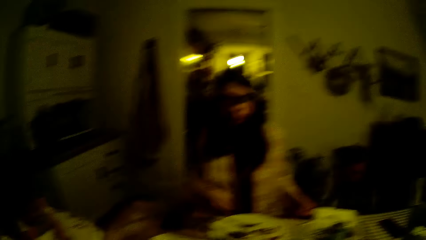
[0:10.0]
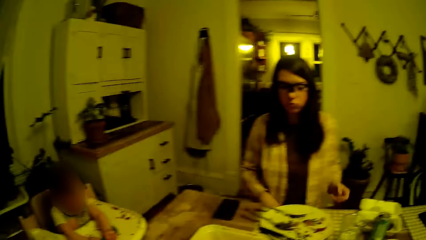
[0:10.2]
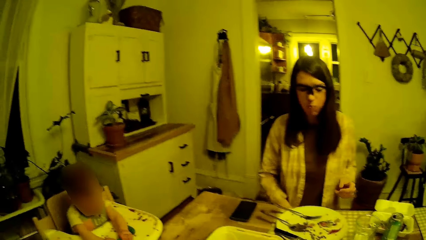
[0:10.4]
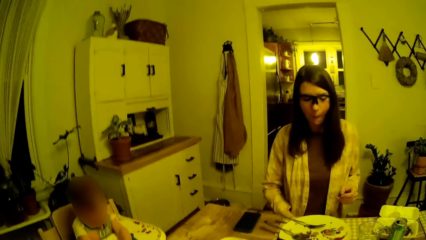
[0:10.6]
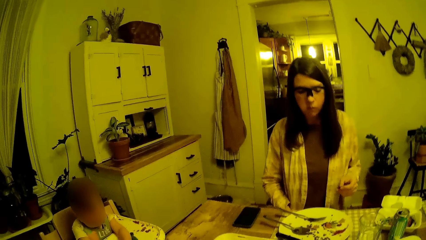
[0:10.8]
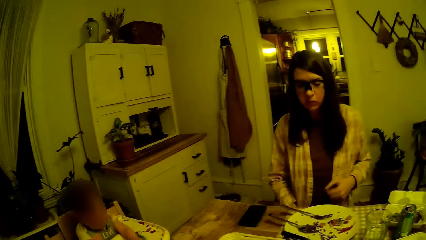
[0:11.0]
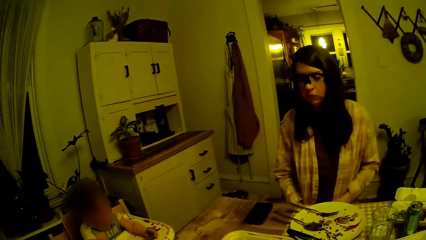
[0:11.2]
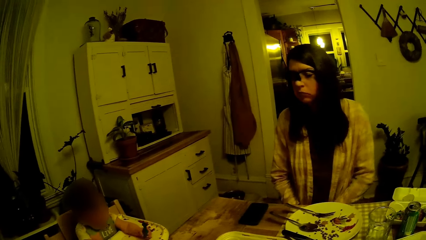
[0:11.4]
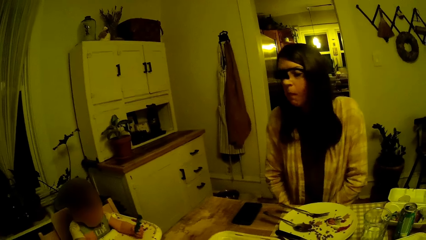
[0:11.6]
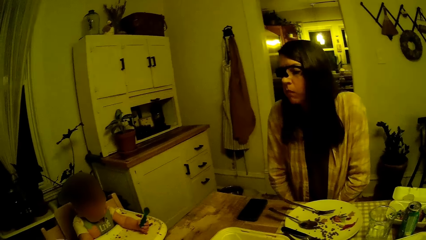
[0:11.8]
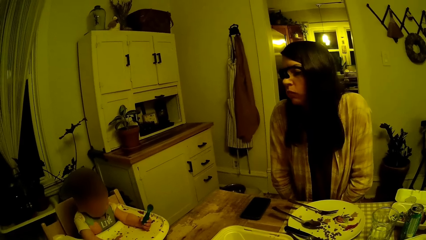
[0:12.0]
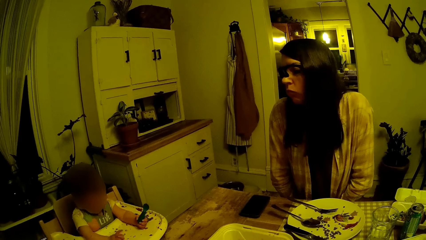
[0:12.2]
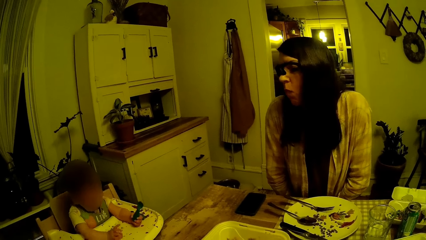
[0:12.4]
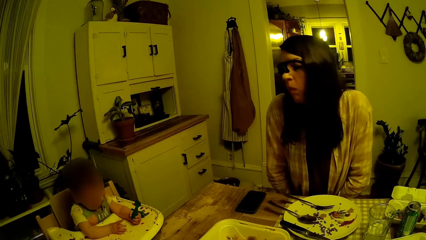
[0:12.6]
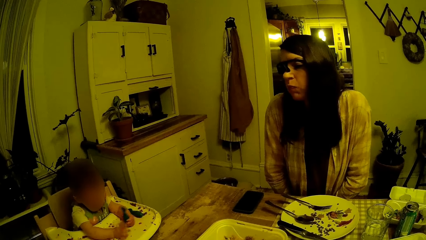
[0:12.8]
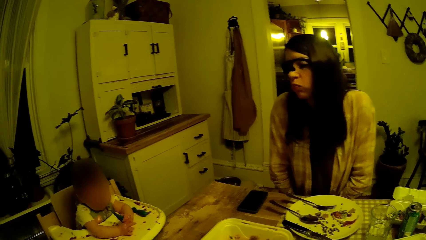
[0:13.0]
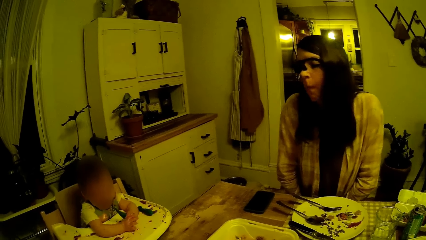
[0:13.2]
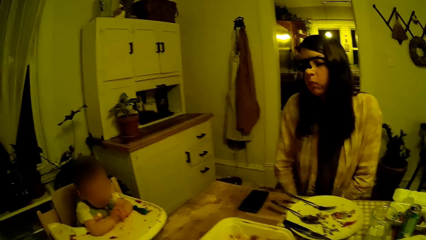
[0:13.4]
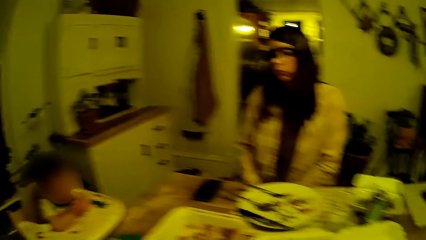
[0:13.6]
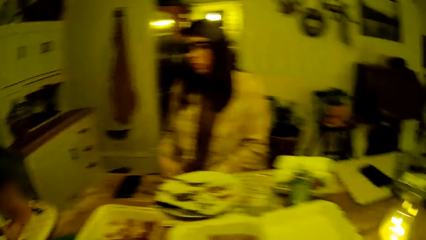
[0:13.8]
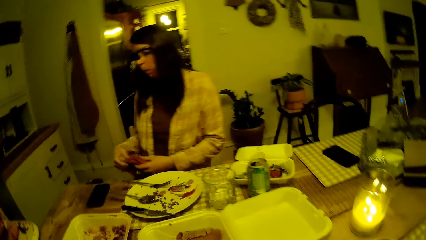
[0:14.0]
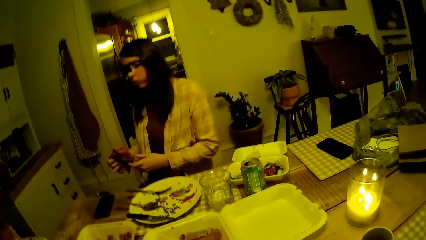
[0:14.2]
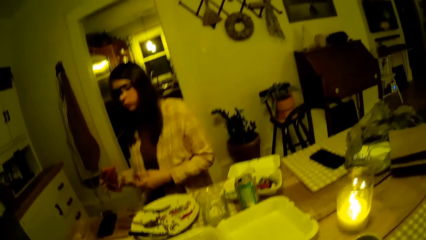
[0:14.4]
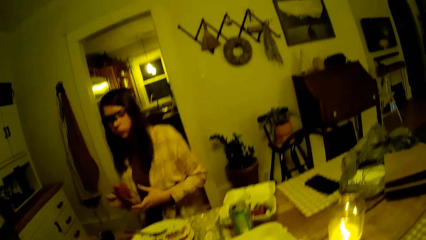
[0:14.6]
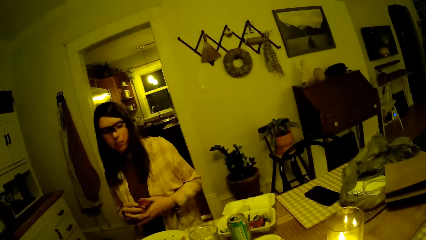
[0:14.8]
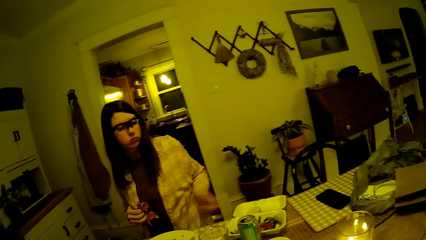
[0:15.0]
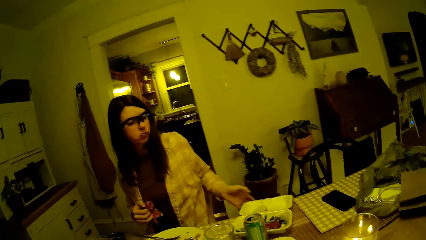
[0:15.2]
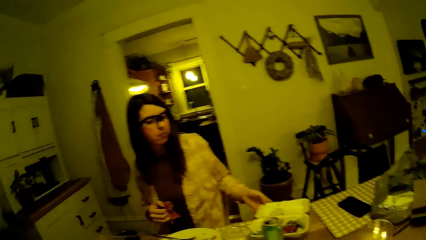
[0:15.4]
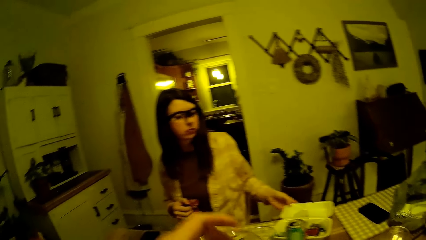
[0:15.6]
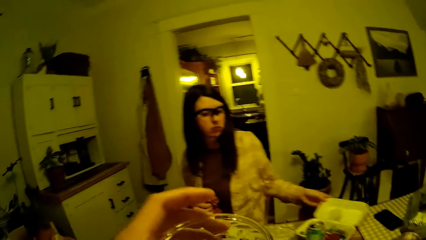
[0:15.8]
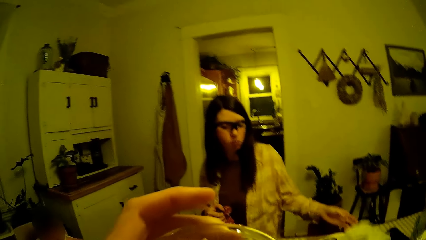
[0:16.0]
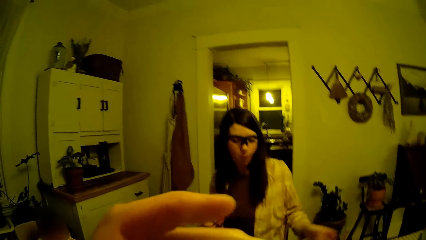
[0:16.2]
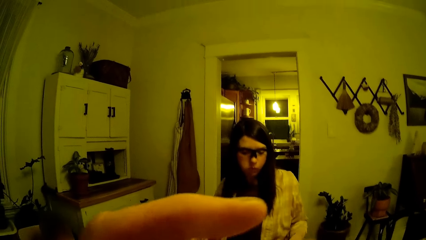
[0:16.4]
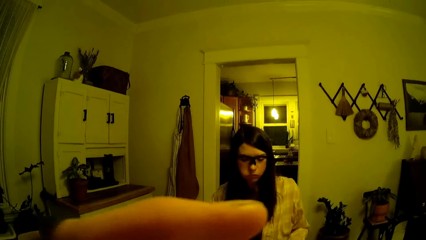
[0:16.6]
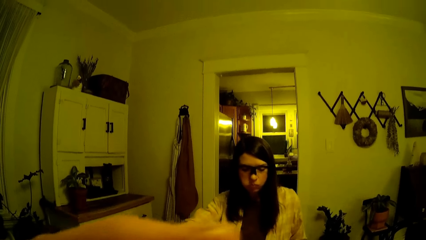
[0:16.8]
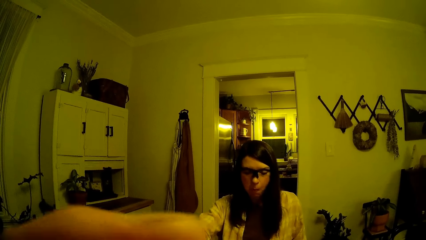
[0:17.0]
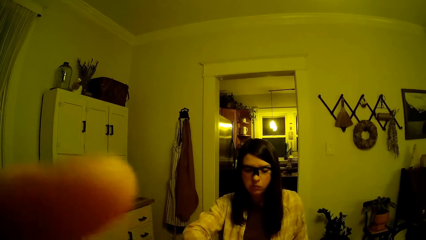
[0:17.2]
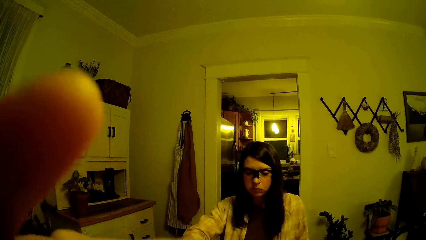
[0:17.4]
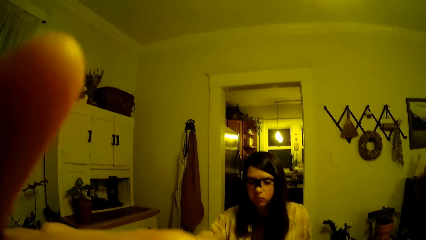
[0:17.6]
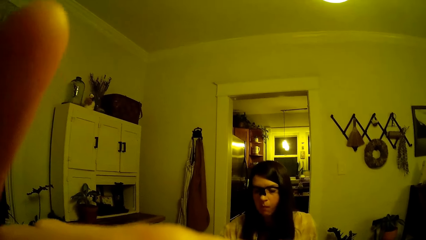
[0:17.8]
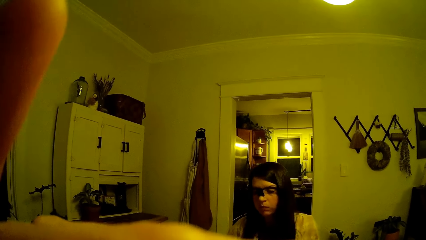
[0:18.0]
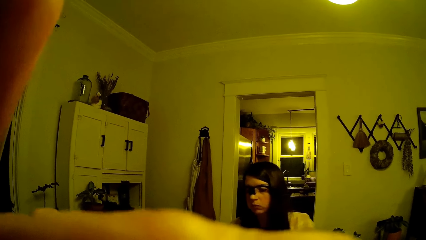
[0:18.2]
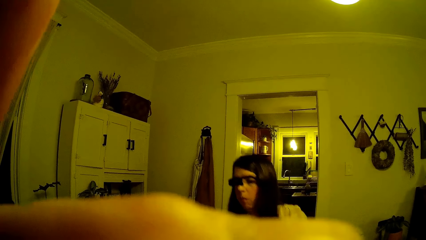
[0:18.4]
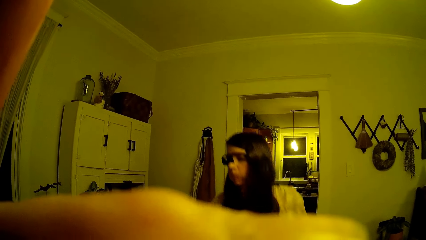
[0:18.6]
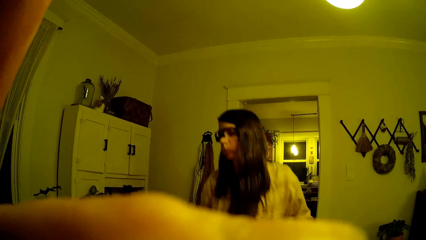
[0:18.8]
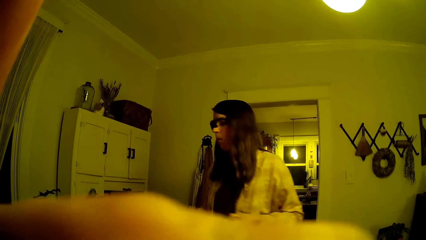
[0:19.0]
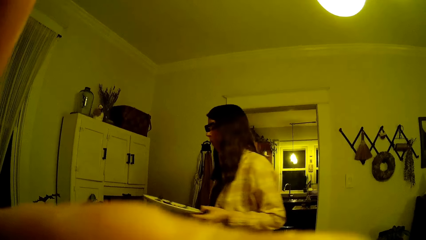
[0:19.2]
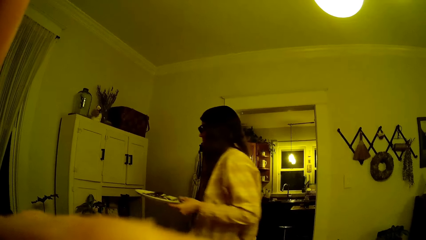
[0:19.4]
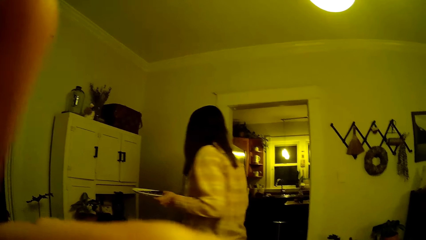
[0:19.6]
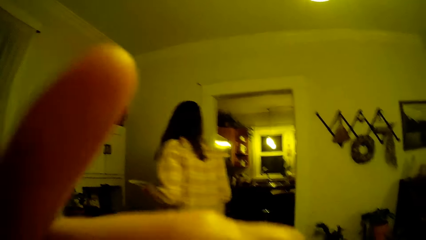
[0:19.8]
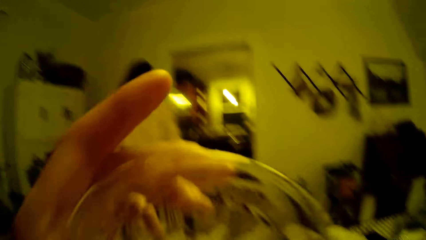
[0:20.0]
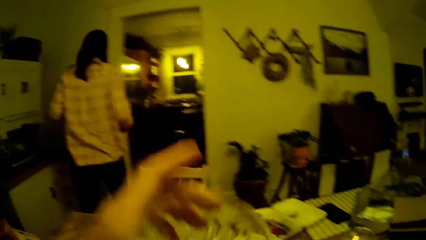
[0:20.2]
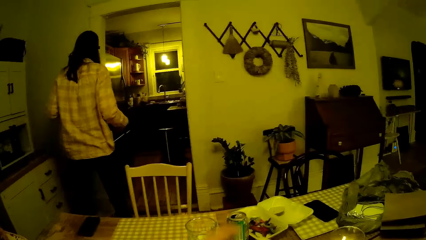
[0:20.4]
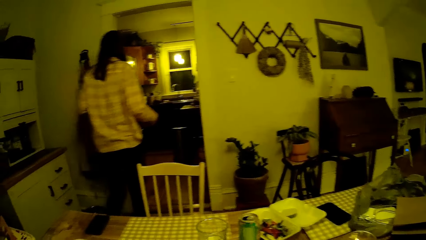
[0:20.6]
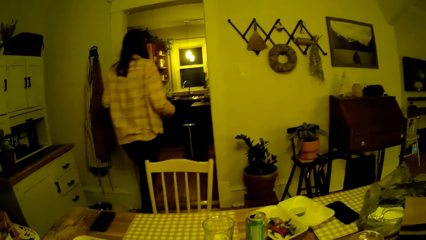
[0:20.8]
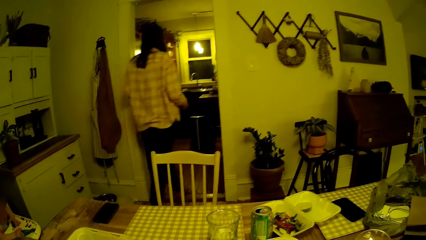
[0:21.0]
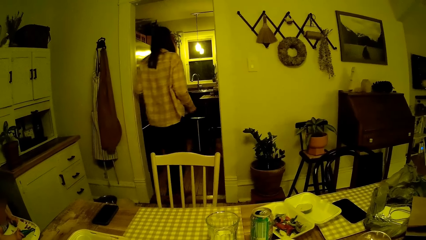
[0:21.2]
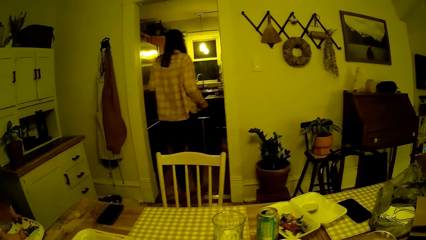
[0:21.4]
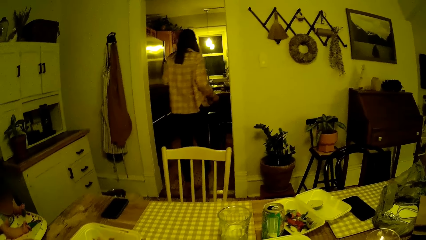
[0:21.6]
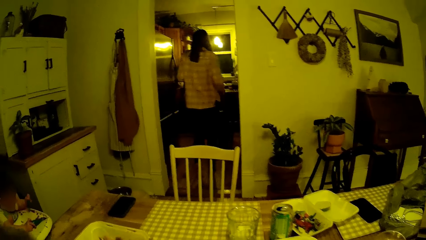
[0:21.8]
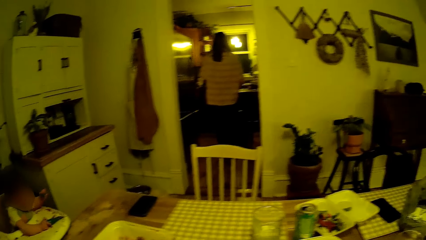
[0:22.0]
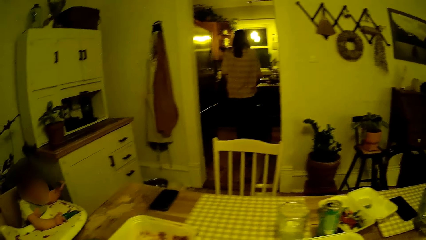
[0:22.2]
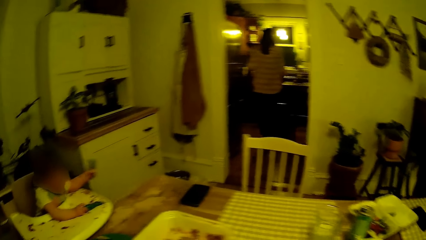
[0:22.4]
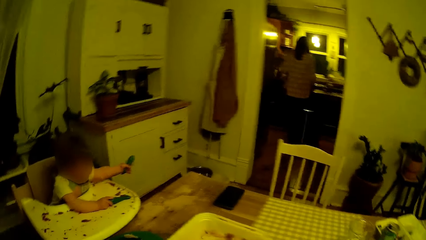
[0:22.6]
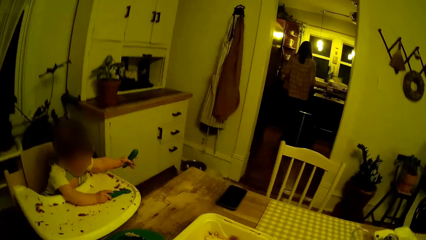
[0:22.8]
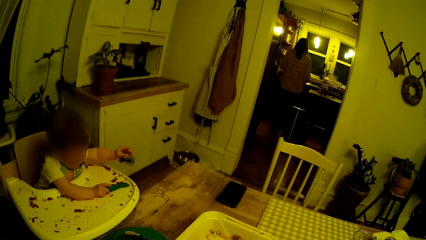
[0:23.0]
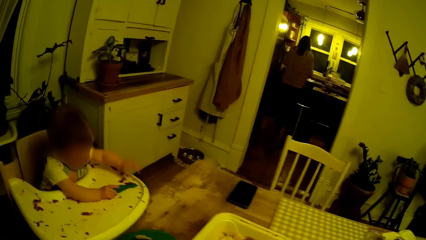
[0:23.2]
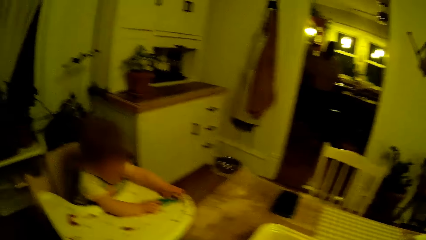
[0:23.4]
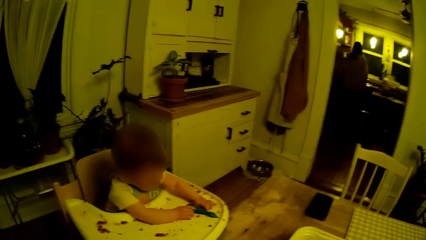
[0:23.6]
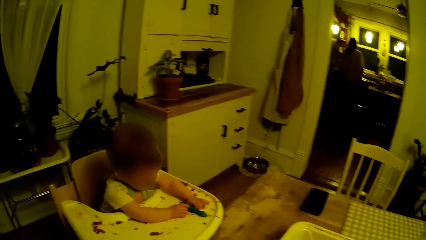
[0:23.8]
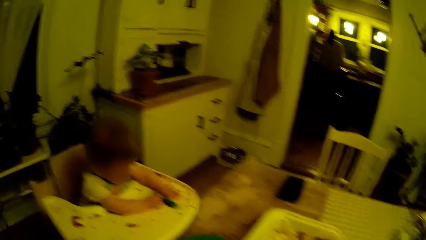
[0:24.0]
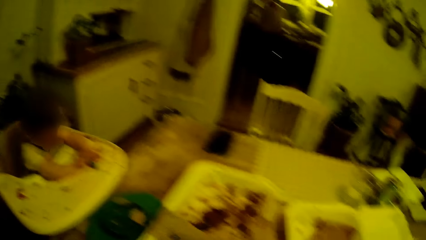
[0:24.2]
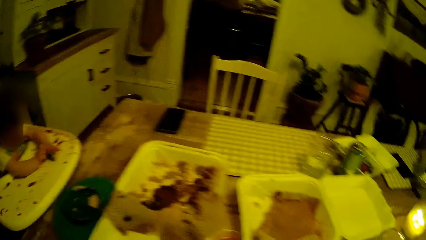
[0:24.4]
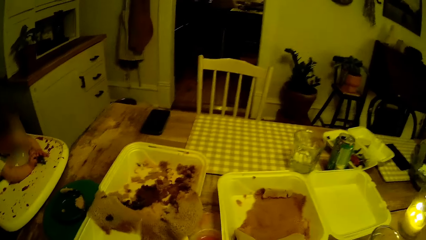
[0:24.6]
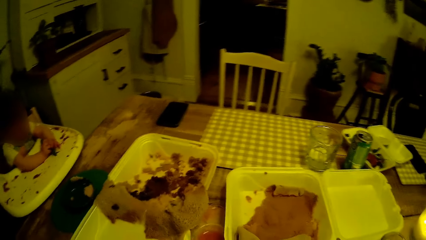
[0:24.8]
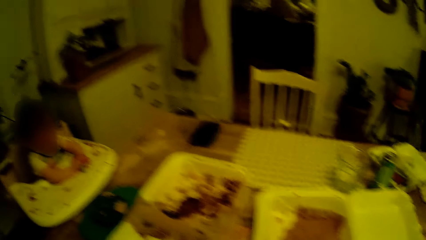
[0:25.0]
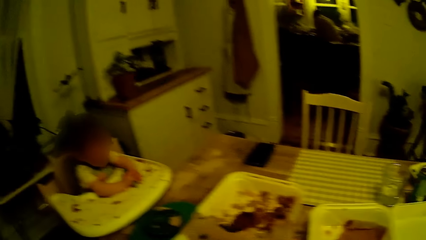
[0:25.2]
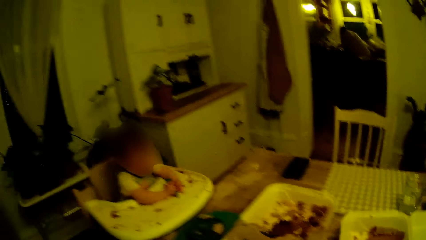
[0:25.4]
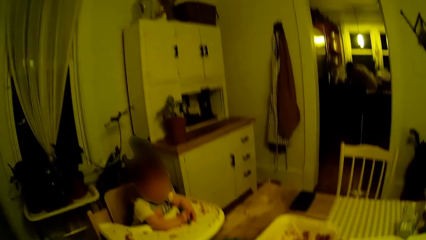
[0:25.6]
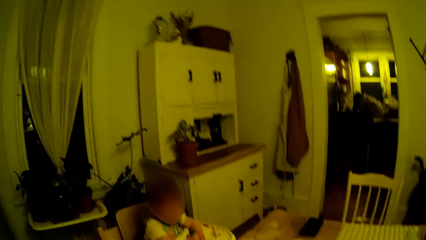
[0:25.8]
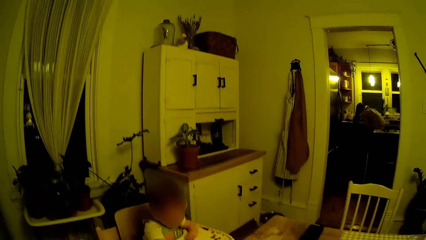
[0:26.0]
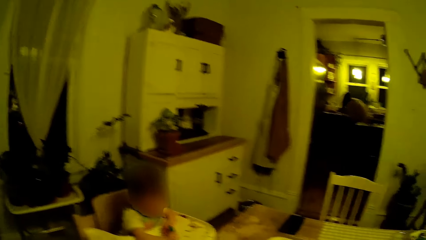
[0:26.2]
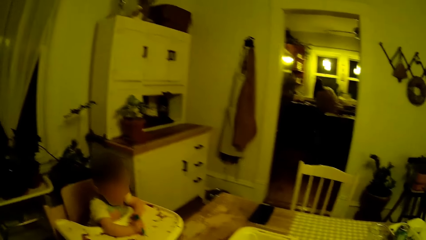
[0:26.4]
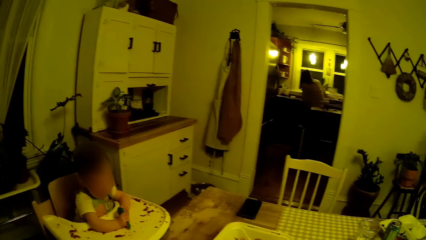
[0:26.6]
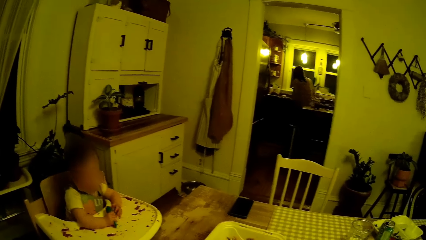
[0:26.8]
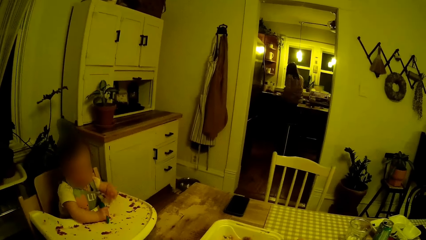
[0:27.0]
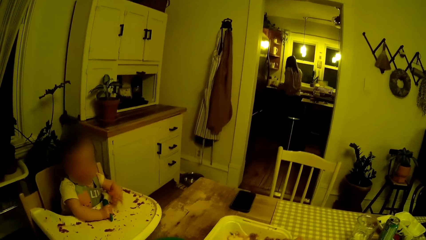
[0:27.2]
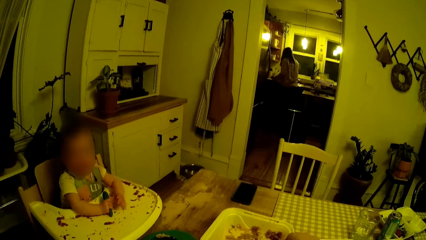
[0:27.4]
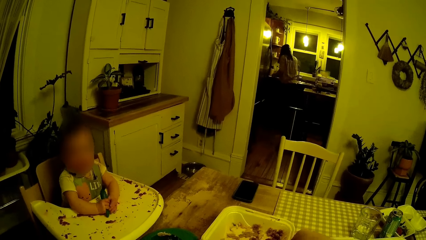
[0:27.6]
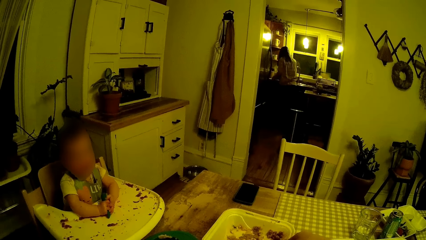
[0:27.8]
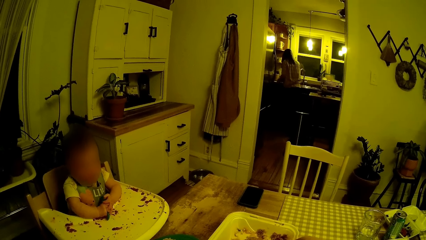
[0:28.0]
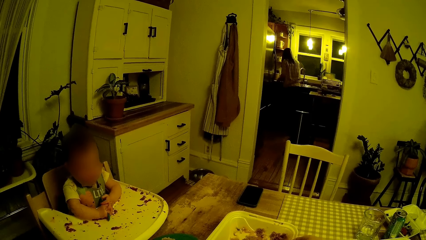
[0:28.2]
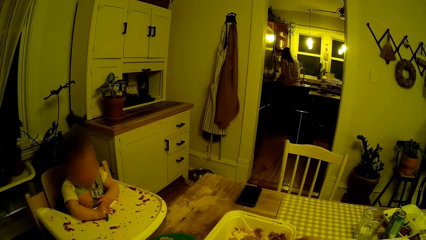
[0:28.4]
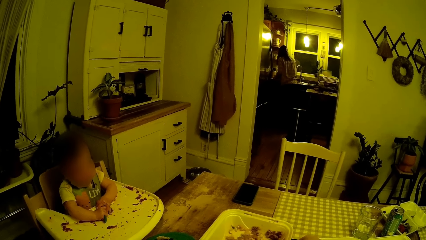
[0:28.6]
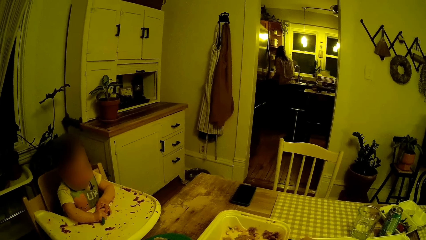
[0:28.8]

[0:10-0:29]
A baby picks a baby spoon on a kids' feeding tray with his left hand into his mouth. The woman holds a towel in her right hand. The camera wearer takes a drink. The woman stands up from the dining table with a plate in her left hand. The camera wearer drops a cup on the table with his left hand. The woman walks out of the dining into the kitchen. The camera wearer looks around. The baby drops the spoon on the floor with his left hand. The camera wearer converses with the baby.
